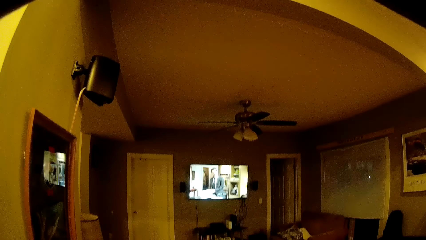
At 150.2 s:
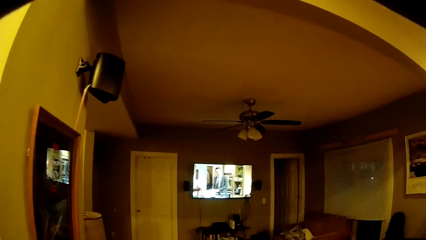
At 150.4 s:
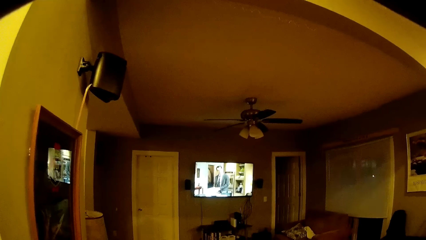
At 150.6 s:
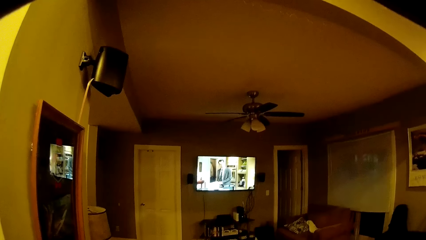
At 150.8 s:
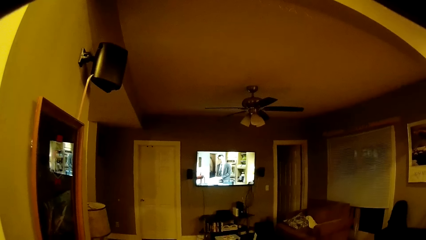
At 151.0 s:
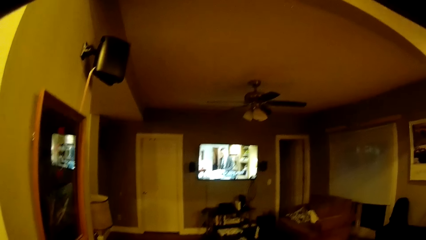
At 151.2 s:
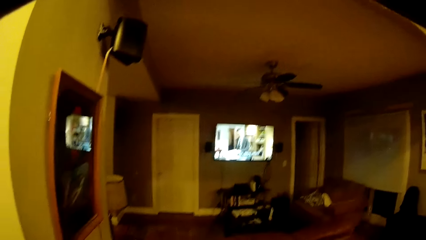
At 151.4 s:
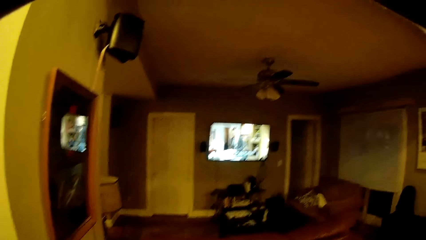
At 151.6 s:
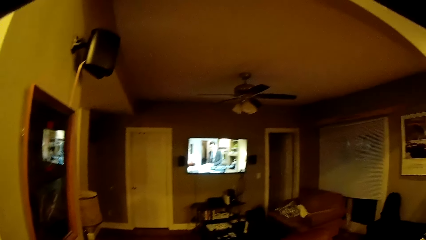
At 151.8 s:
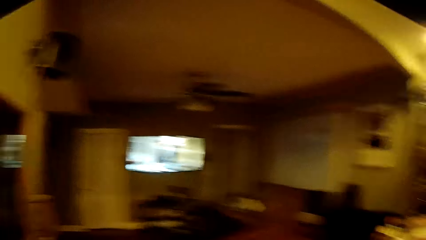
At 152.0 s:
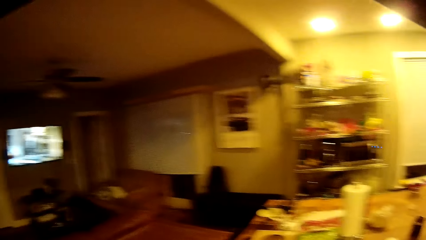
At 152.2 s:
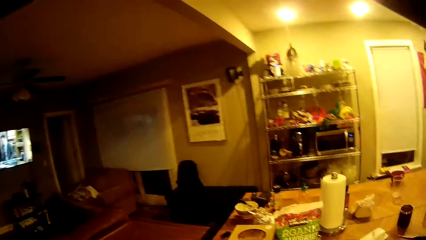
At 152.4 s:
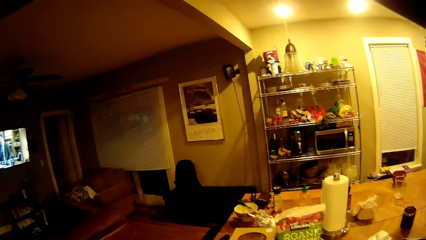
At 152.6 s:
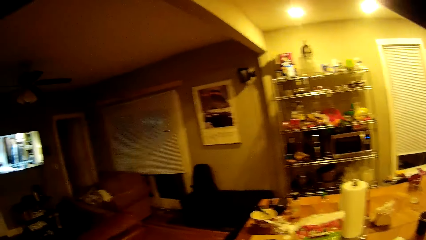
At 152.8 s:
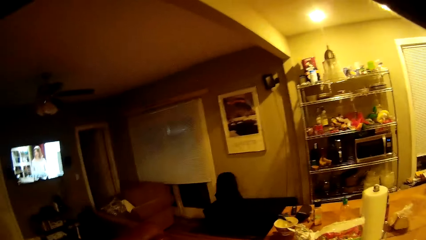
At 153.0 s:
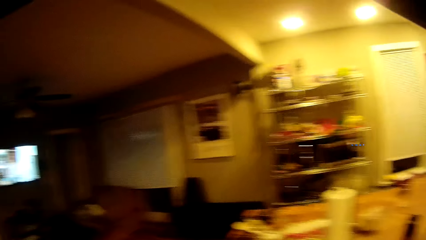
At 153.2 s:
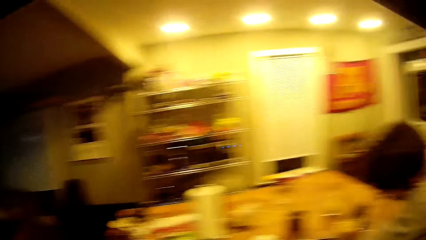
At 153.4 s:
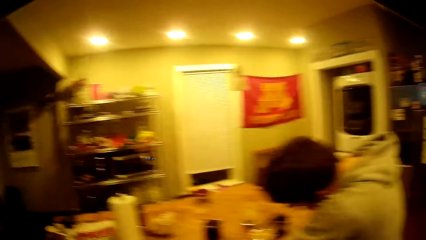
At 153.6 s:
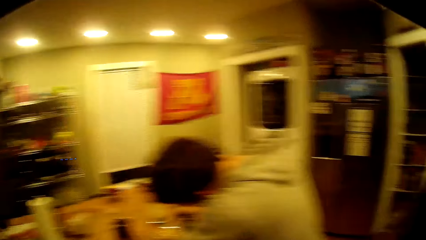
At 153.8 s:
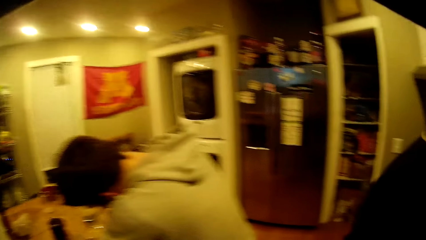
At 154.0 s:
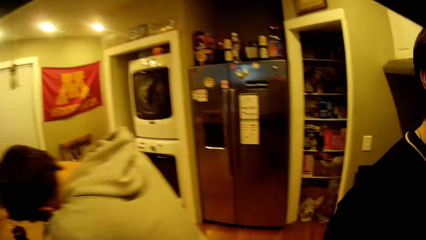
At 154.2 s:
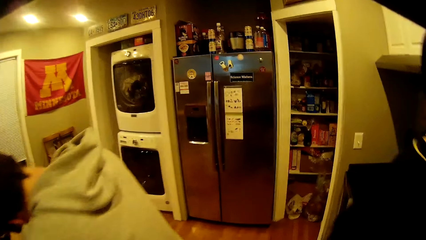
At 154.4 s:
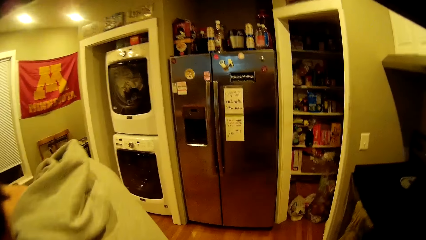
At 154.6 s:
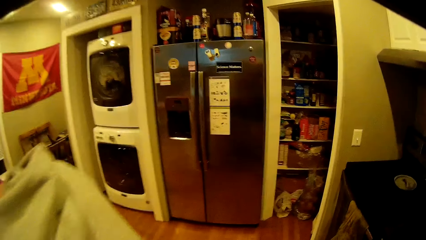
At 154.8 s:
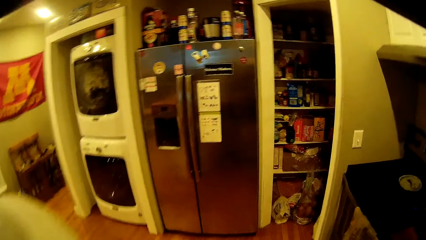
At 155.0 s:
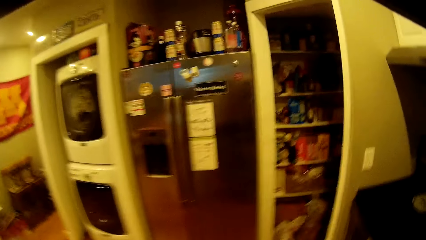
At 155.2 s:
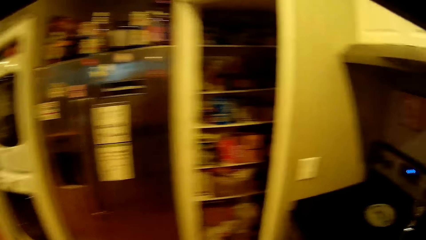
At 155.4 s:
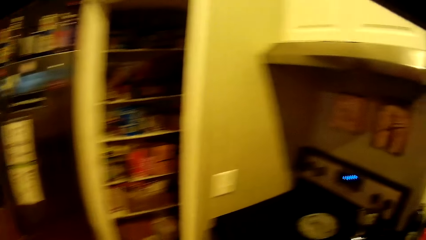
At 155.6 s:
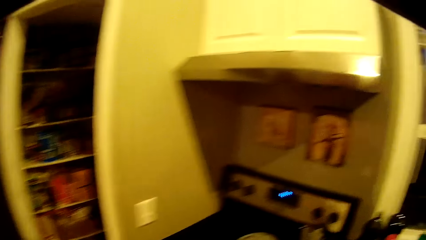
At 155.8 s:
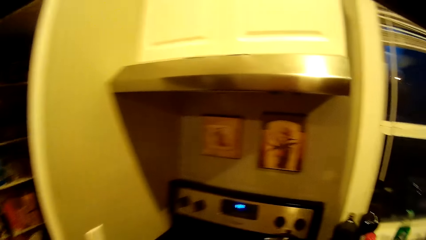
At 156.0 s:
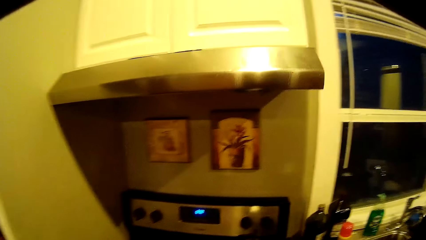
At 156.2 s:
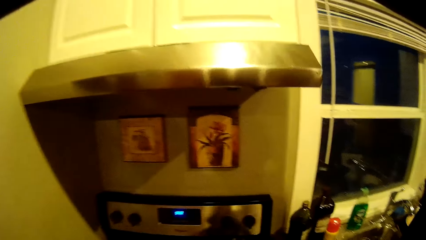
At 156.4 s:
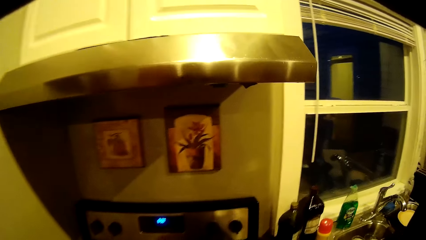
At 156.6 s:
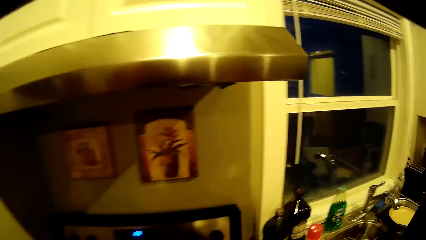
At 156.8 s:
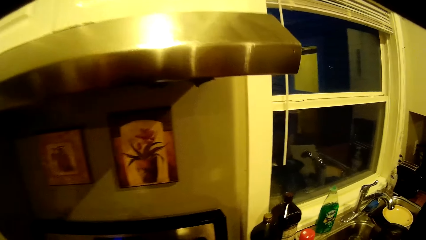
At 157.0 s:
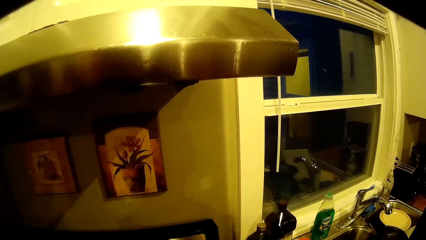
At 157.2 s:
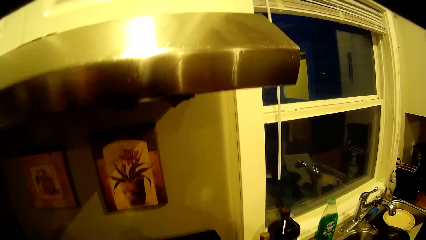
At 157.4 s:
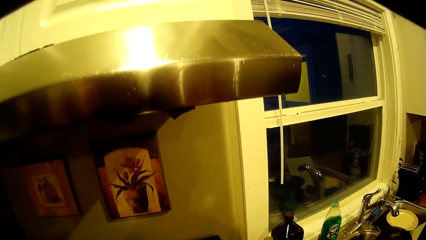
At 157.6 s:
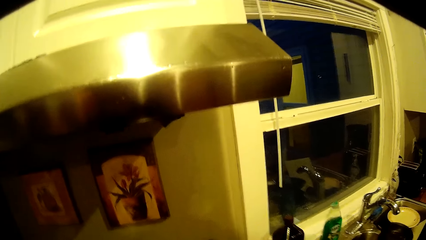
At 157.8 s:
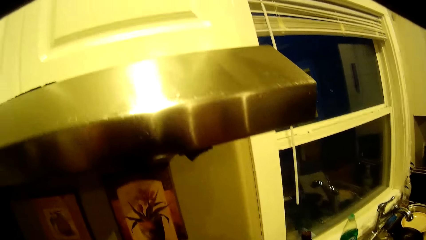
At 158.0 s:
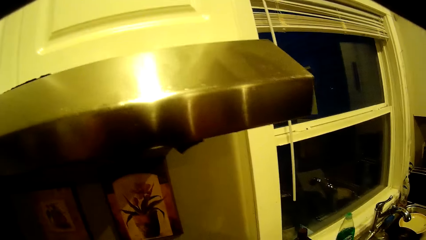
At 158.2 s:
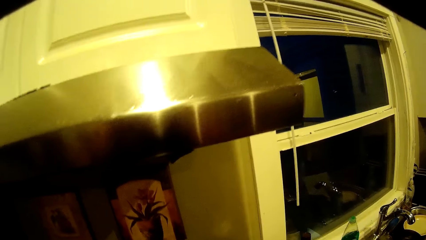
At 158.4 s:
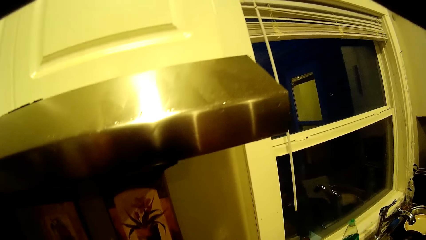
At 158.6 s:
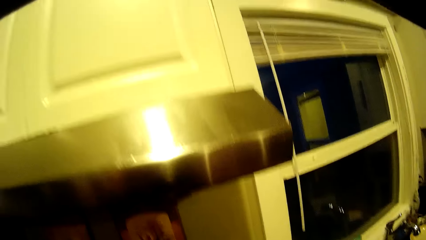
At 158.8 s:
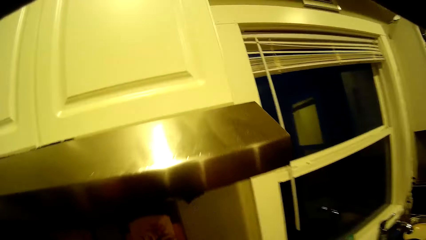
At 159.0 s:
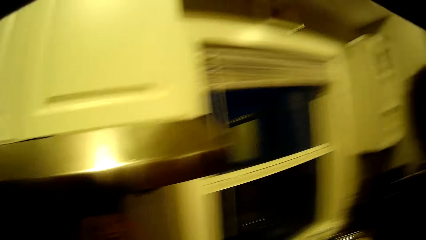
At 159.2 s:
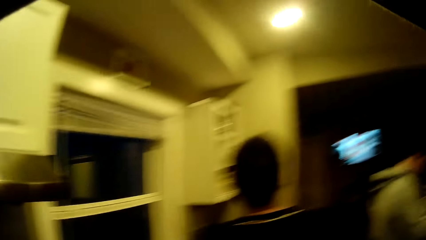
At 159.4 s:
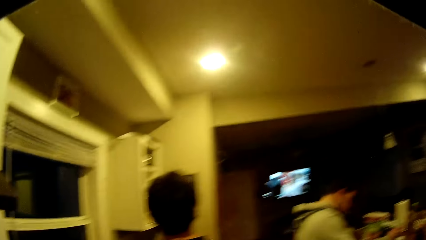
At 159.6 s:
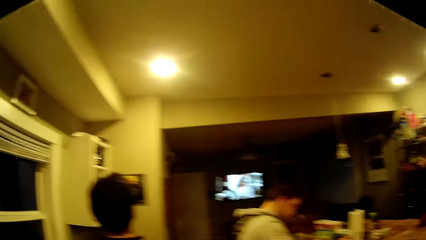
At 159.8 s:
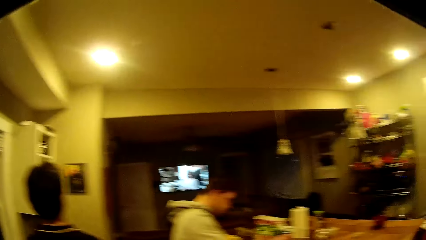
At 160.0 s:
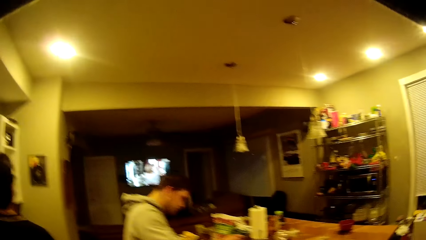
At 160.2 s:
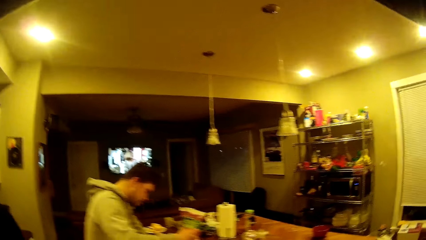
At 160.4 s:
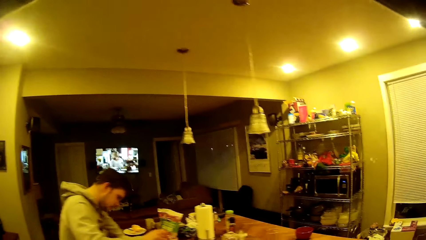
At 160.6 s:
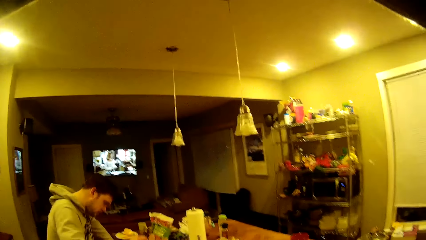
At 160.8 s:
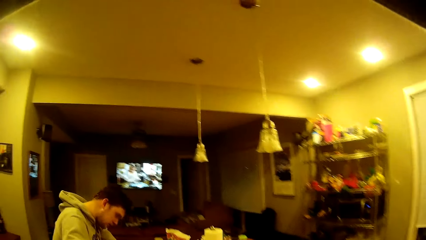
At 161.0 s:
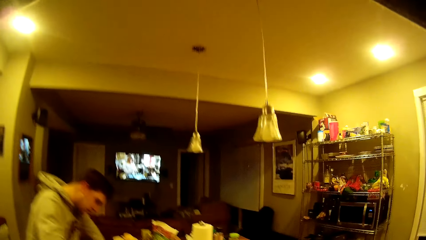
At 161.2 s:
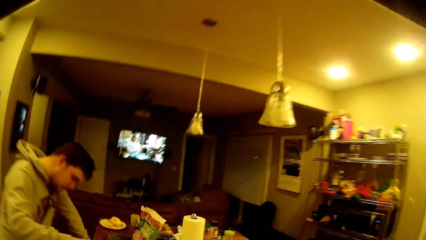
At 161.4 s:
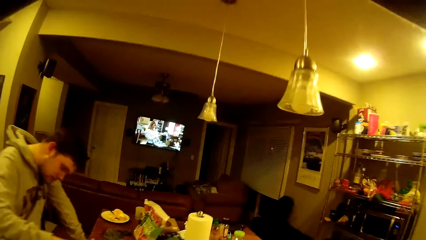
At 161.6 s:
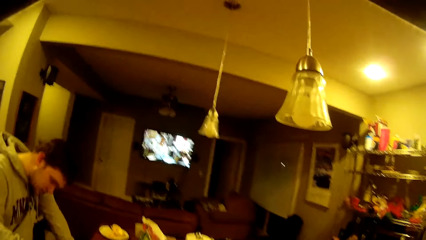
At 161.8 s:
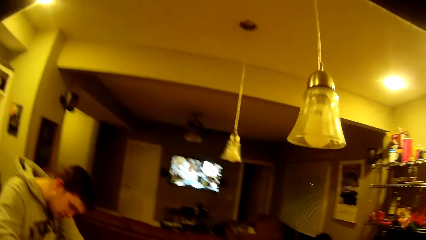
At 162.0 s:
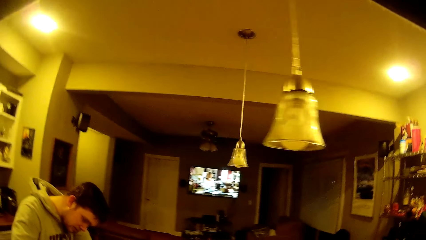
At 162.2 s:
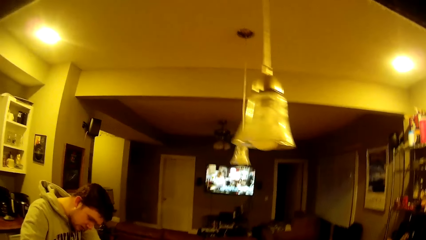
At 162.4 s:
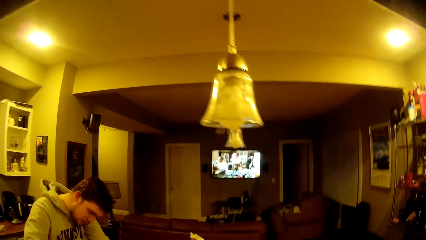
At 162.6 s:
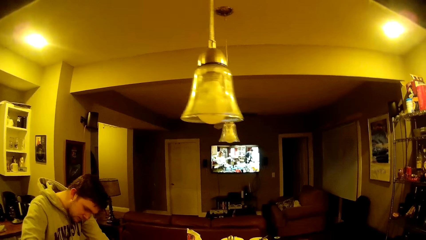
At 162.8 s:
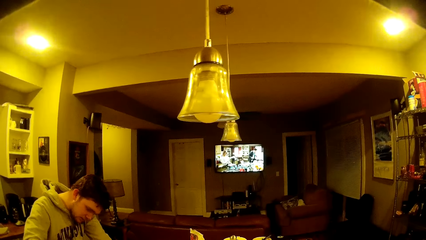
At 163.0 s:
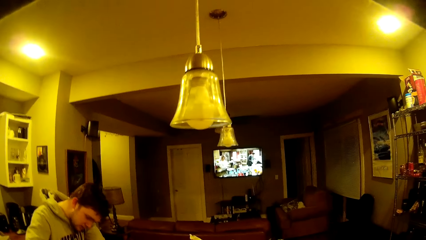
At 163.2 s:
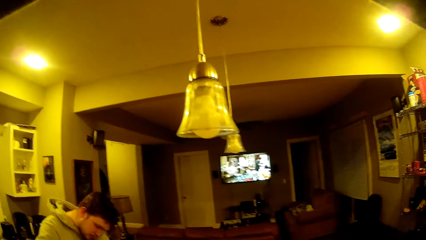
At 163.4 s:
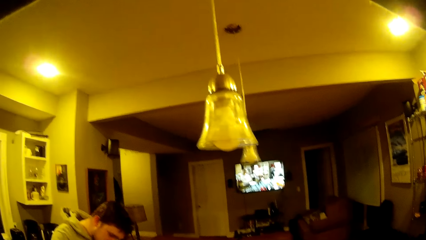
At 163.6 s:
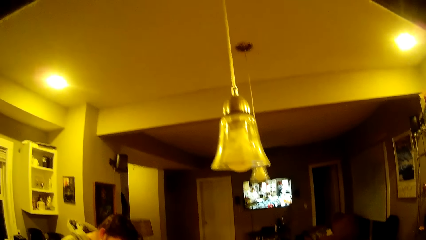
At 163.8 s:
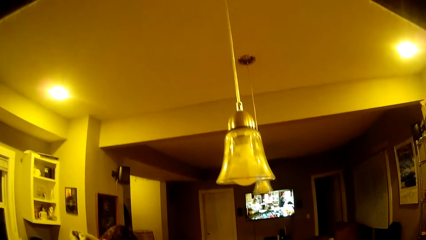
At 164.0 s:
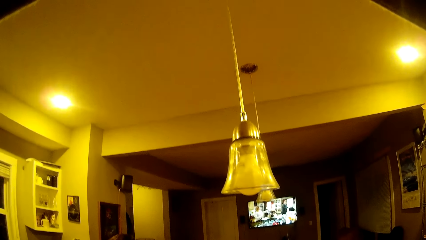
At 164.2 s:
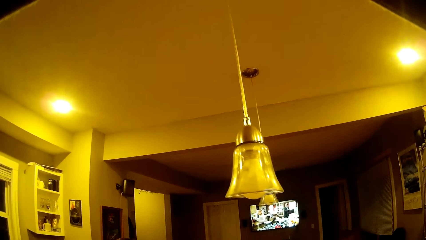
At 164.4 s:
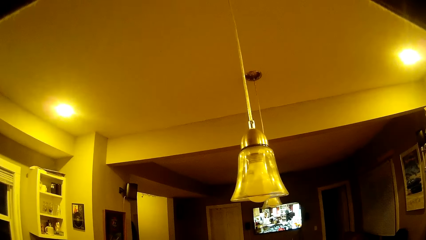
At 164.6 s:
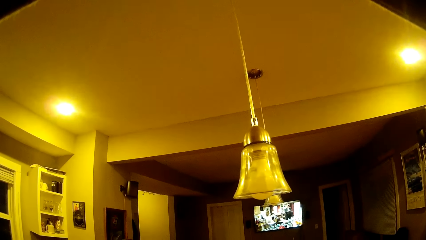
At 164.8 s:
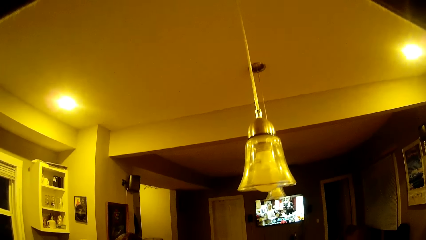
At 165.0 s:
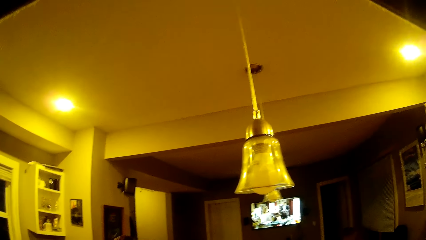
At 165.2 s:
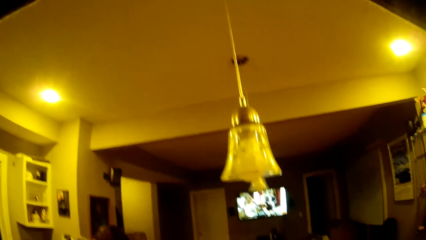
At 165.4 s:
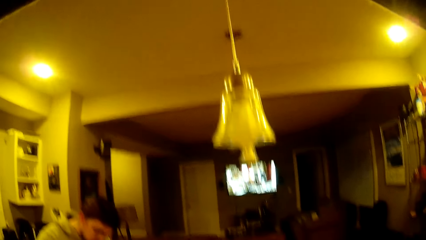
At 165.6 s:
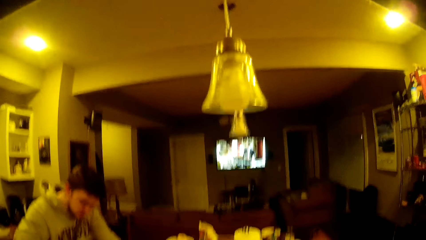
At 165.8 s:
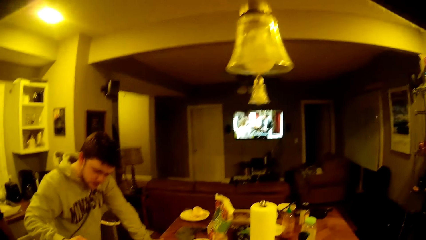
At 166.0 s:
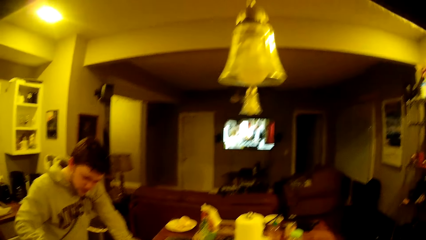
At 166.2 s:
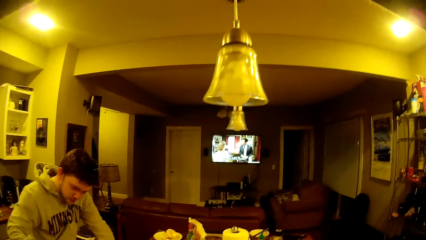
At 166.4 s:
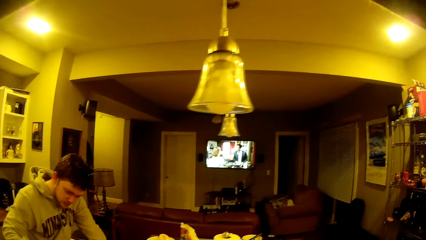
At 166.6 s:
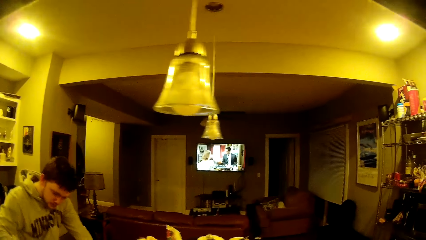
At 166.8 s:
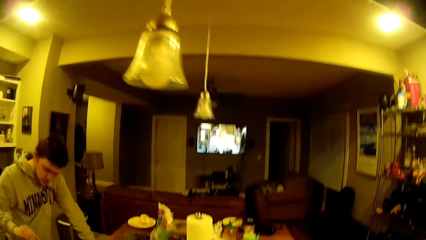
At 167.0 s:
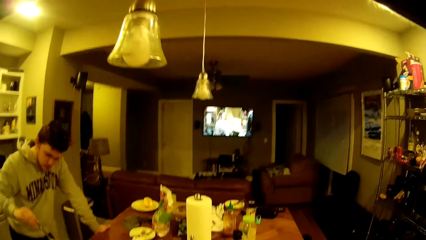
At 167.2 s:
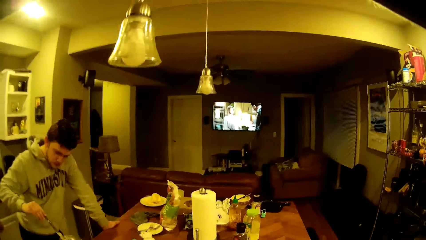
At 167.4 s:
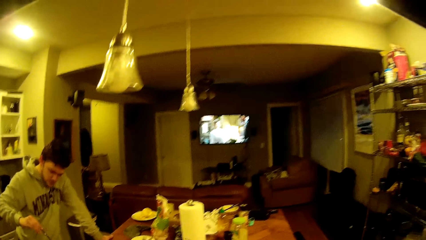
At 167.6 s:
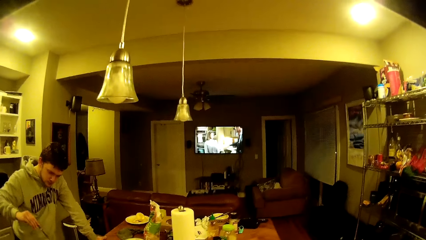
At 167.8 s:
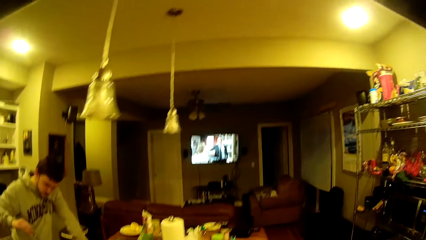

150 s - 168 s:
The camera wearer turns around. They move towards a gas. They turn. They do something. They turn around. They move towards the dining table. They look around.
